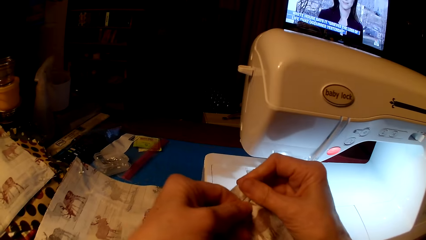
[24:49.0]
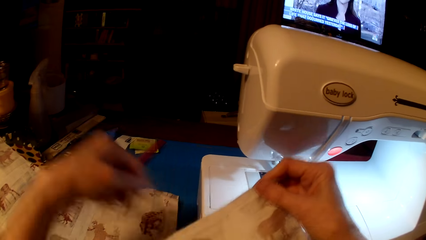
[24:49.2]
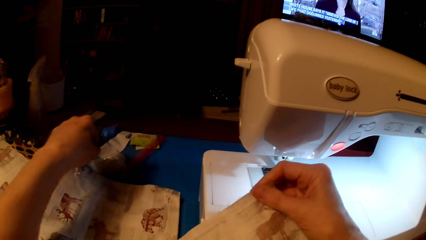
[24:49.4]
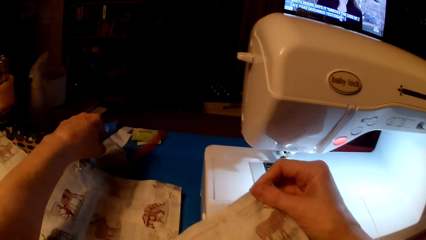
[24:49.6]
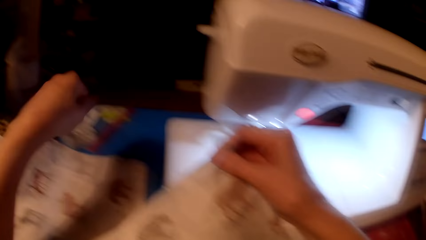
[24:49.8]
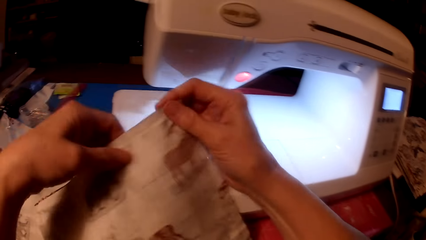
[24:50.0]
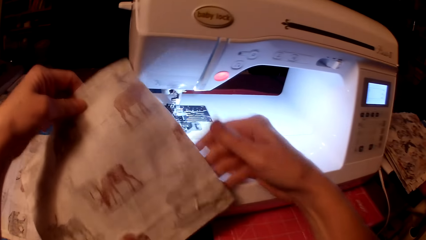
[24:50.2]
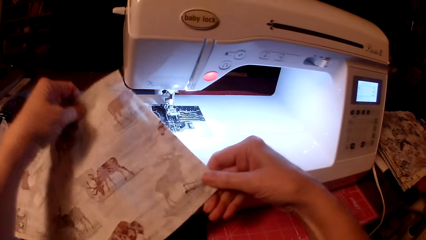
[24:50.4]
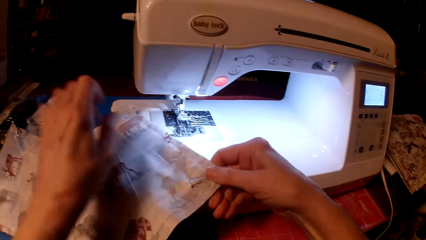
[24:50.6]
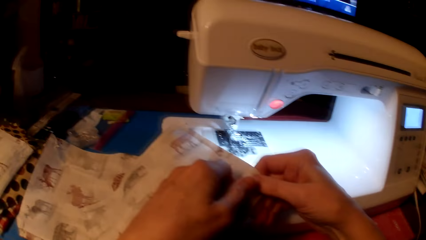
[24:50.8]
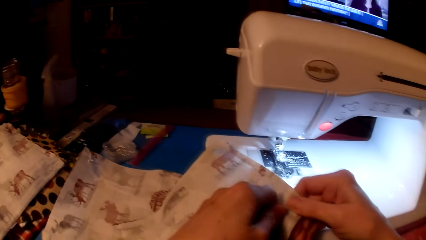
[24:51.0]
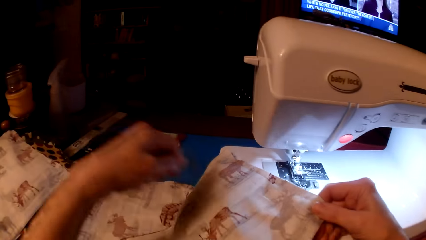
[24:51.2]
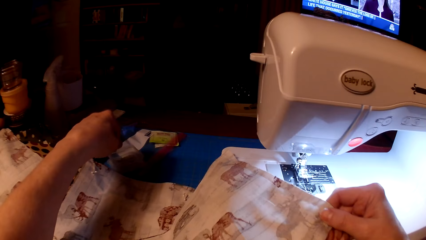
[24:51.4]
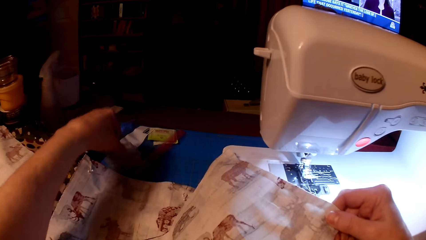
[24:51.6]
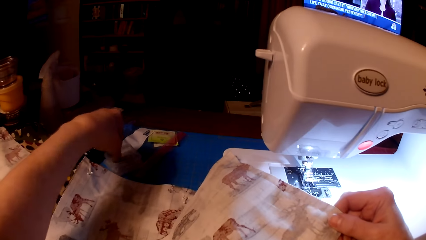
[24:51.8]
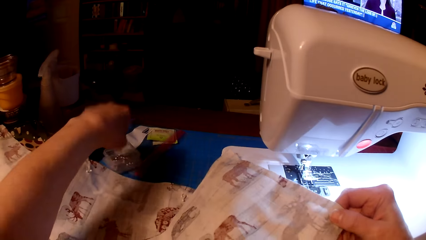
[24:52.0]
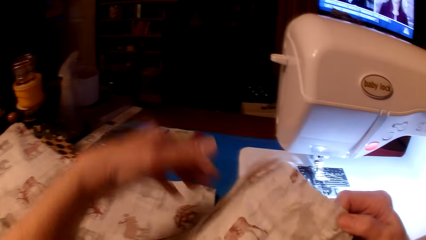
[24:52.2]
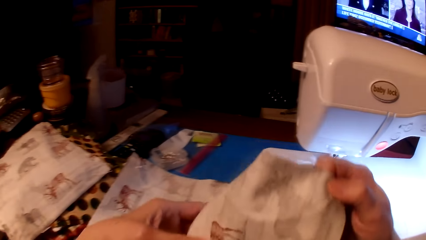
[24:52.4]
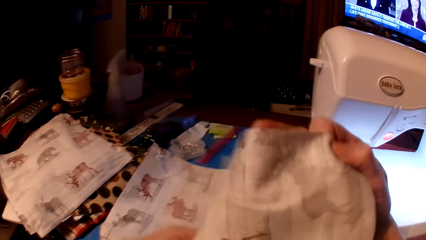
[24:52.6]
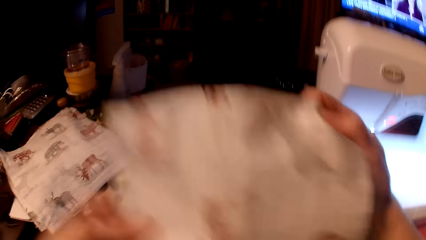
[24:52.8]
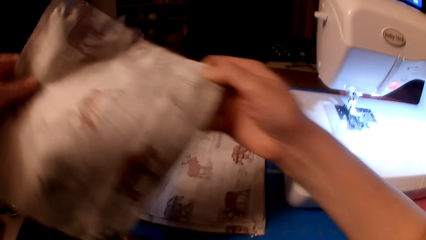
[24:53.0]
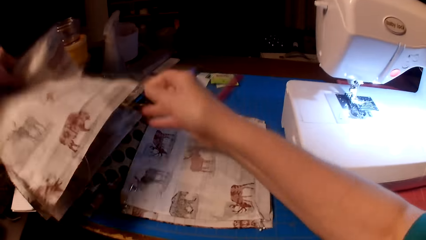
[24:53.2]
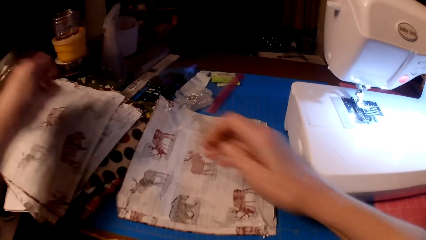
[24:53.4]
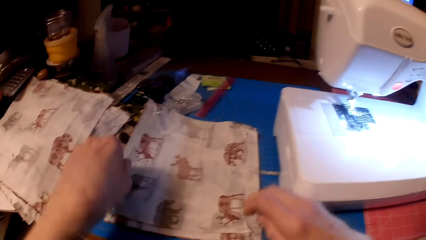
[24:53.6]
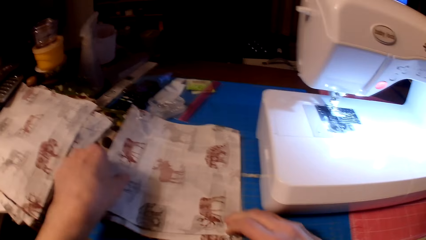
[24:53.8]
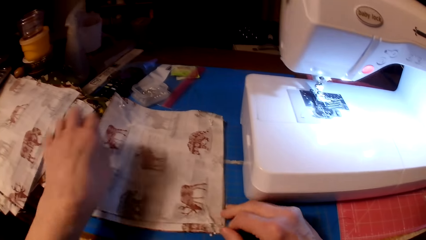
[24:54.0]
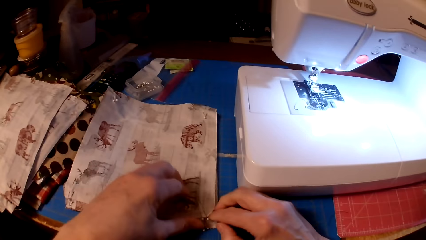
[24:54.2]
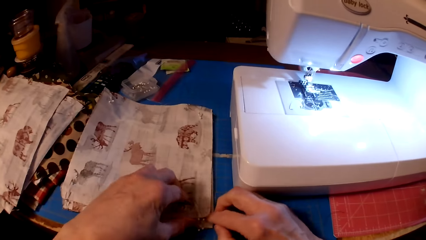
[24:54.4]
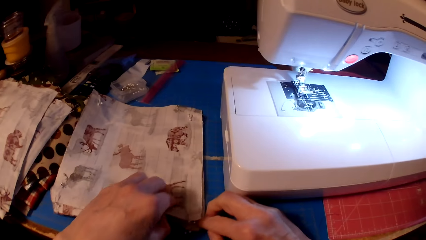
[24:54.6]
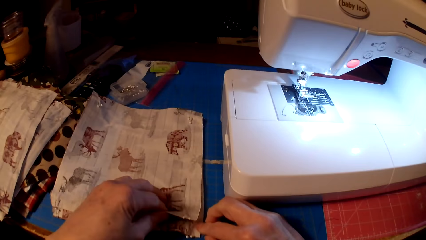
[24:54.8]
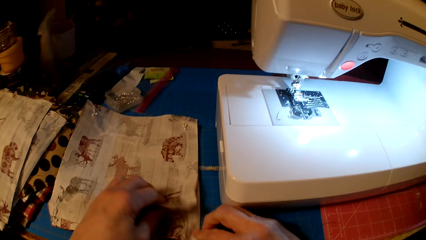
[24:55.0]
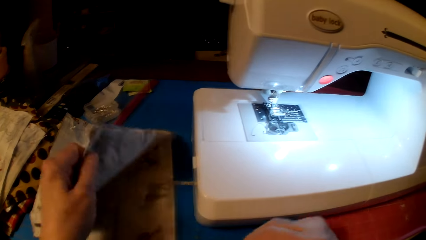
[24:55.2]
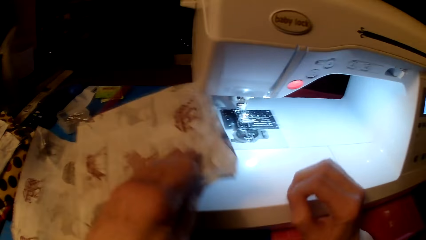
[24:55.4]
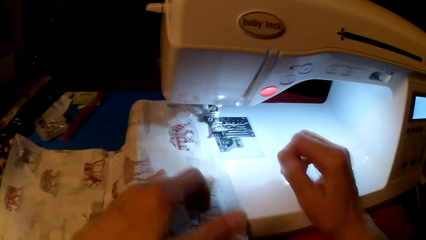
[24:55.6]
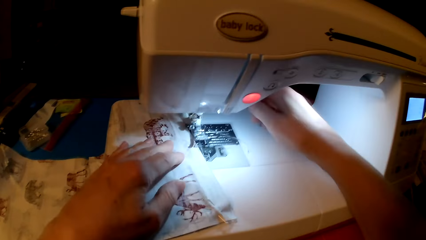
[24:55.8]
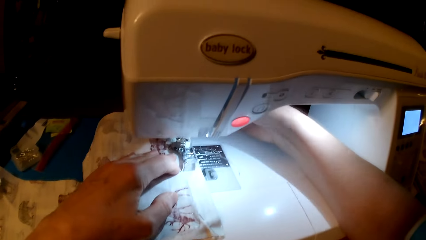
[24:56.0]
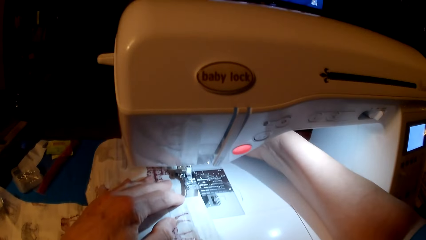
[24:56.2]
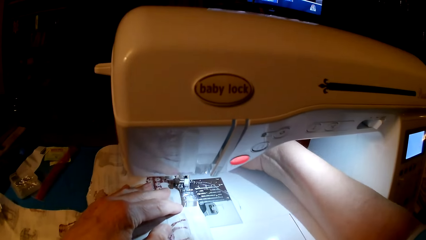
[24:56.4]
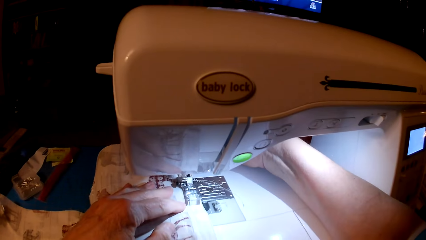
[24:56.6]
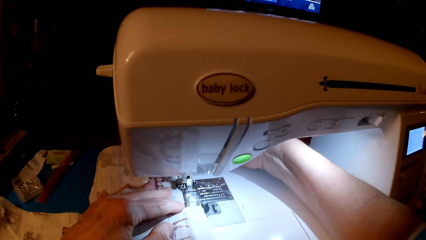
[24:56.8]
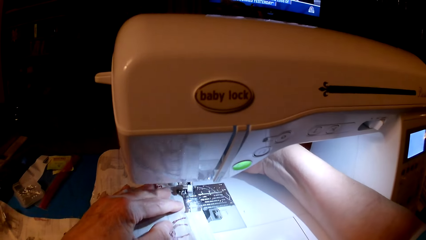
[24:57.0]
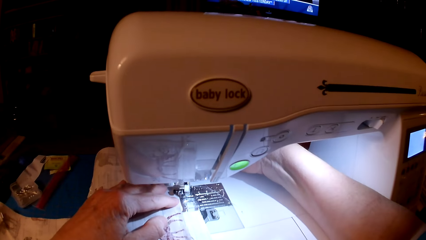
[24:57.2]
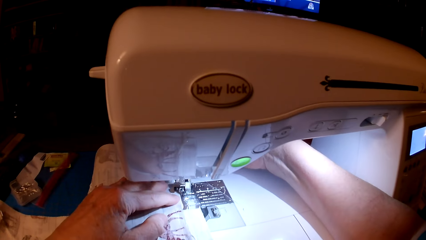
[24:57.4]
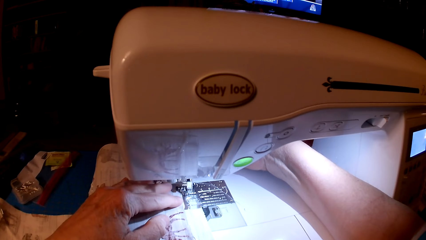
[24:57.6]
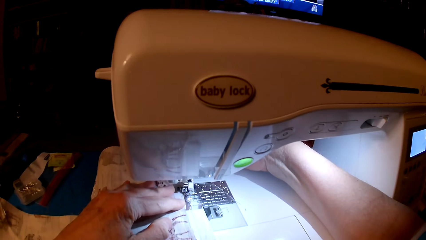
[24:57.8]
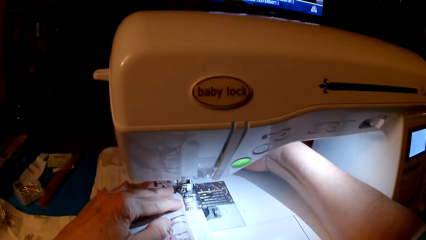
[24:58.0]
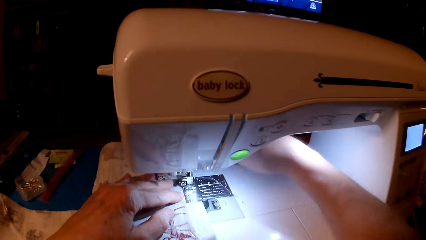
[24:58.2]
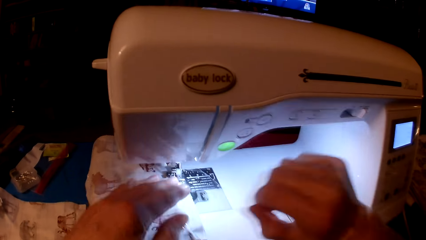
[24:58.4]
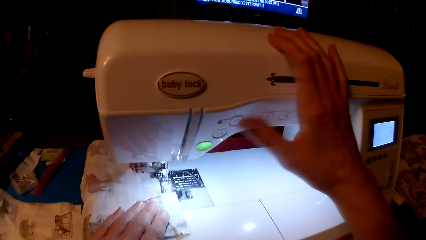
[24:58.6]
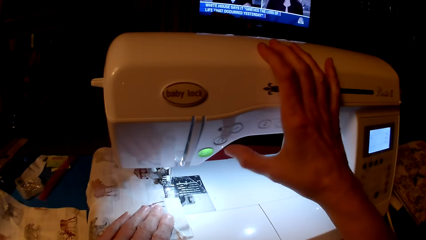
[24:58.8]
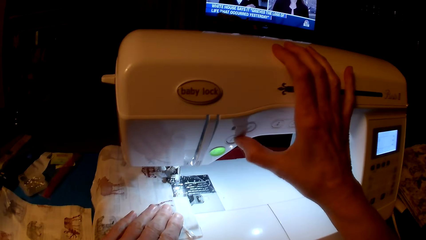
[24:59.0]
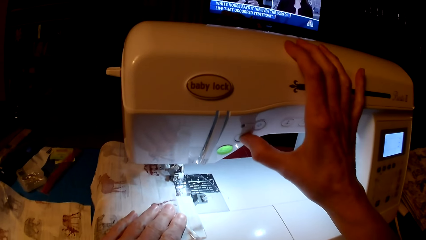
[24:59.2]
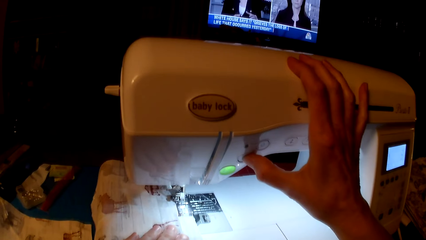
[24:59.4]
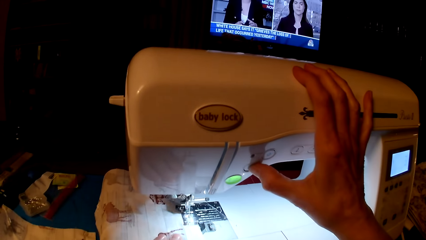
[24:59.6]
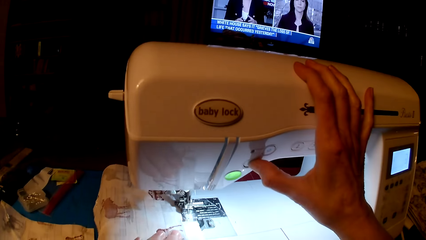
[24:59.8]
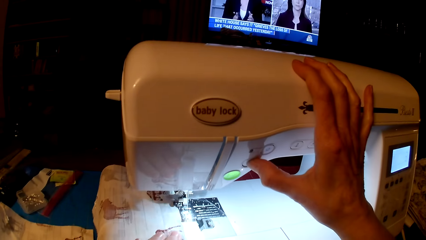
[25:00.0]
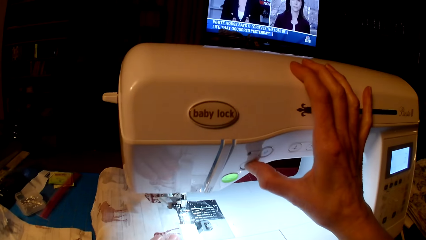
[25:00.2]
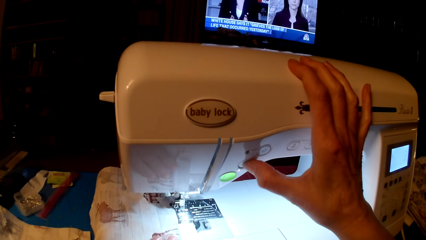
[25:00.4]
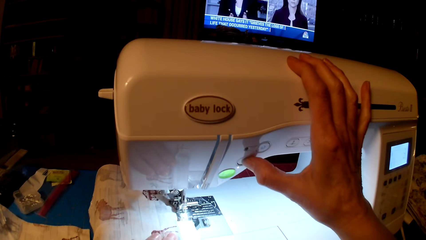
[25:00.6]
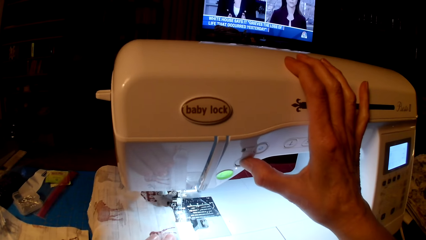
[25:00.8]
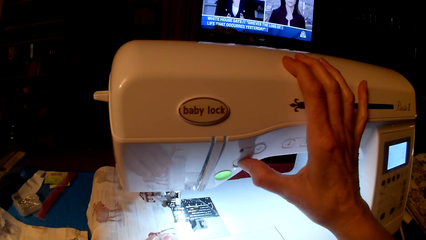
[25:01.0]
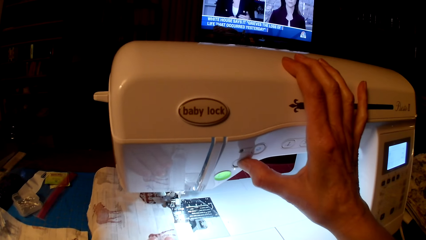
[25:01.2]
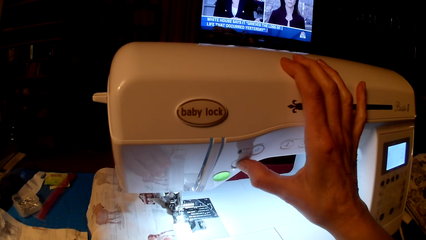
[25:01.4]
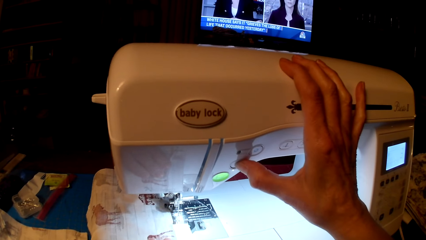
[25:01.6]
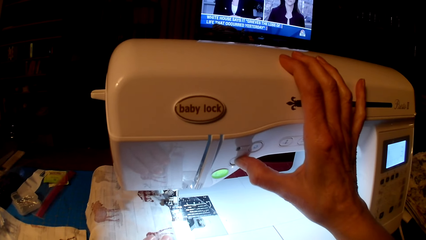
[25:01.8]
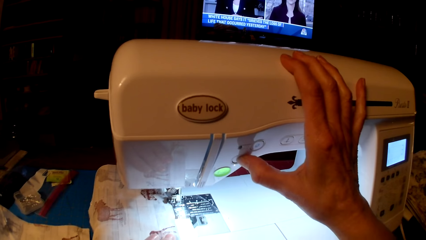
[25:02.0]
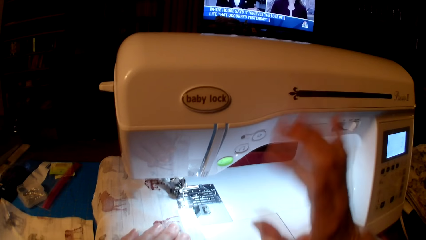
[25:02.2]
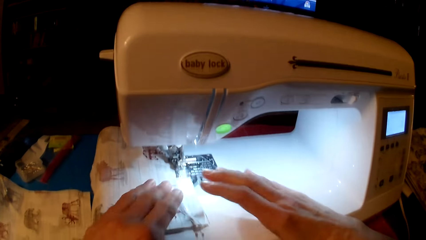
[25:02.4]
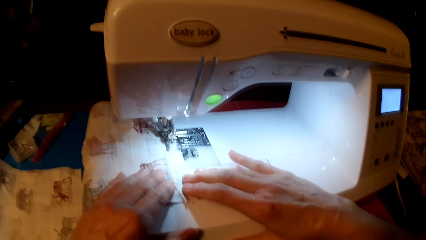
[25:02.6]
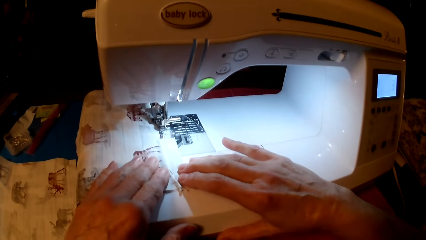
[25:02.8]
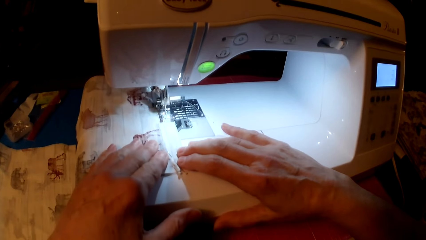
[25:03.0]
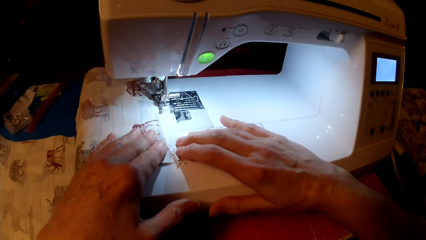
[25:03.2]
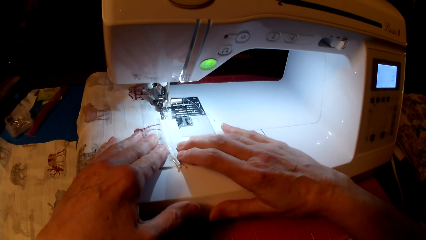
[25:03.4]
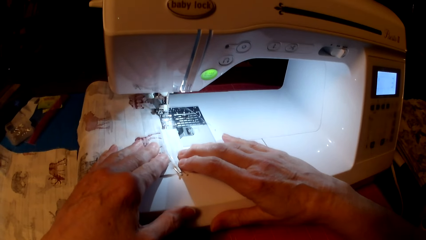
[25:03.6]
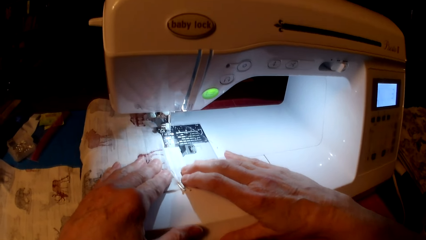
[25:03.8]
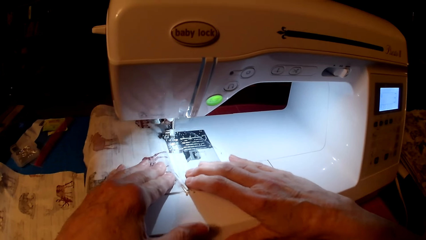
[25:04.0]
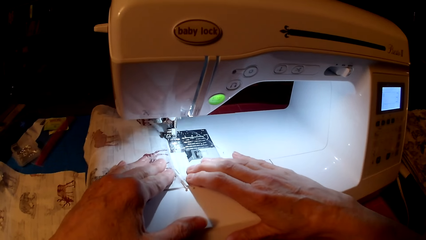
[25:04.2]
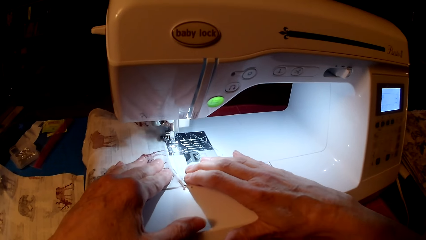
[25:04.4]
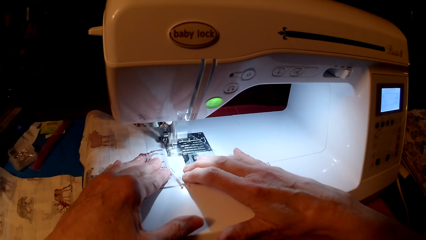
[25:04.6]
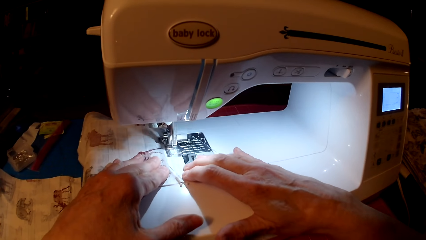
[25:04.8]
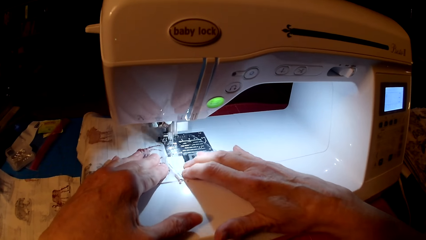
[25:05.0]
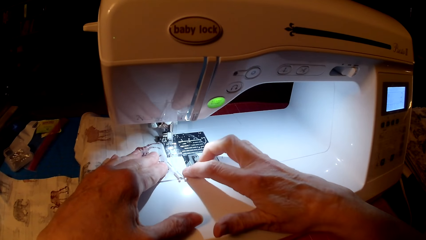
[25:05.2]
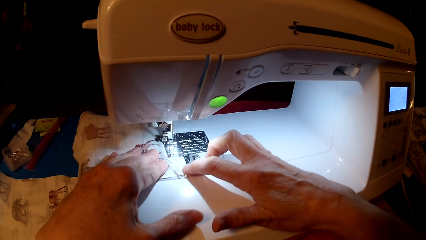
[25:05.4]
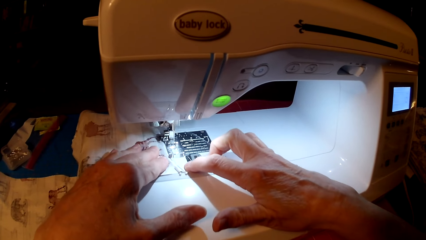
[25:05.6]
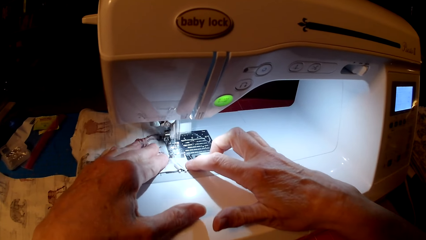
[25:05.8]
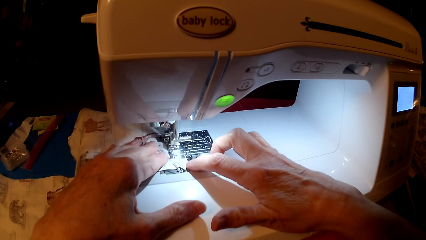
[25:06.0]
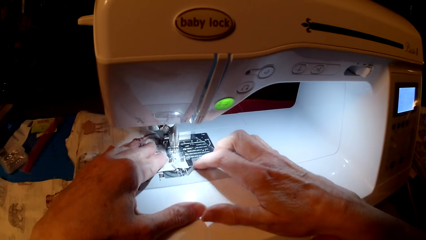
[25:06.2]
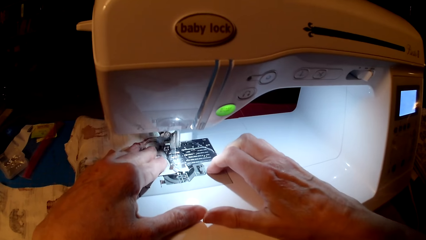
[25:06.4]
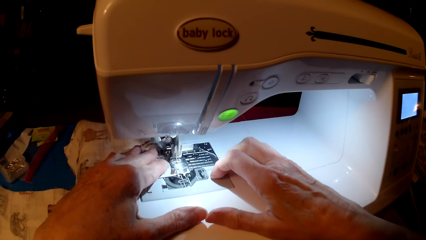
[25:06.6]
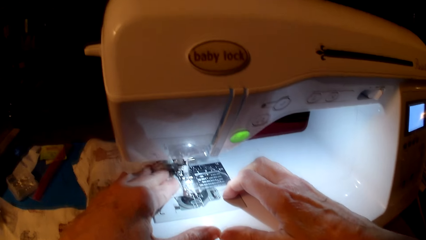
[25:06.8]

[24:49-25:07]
The camera wearer removes pins from the piece of cloth. They put the pins in the container. They remove the pins from the piece of cloth. They put the pins in the container. They put the piece of cloth aside on the table. They pick up another piece of cloth. They put the piece of cloth on the sewing machine. They sew the cloth. They press the speed button. They sew the piece of cloth.
